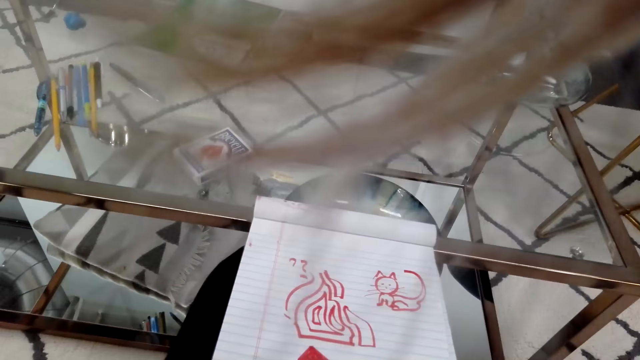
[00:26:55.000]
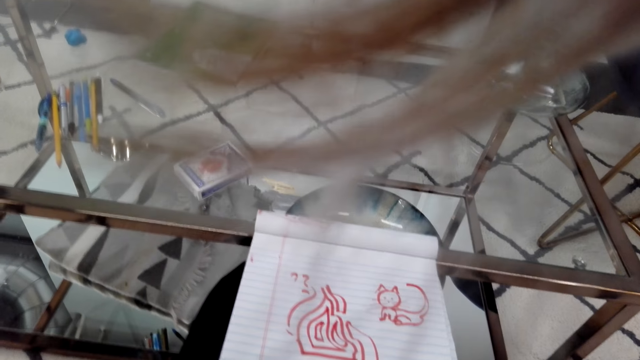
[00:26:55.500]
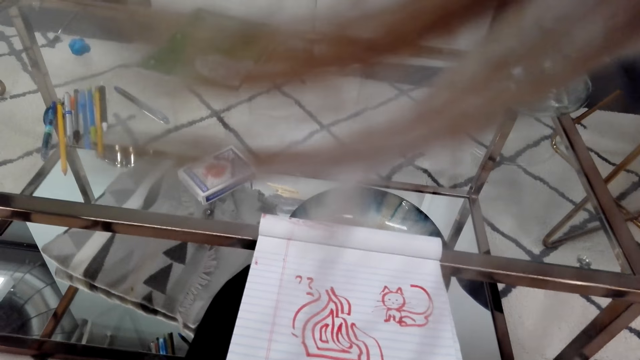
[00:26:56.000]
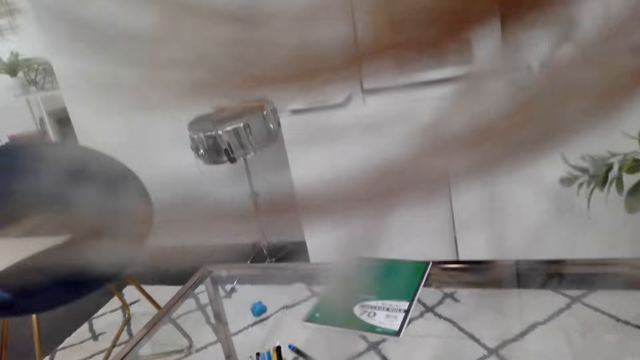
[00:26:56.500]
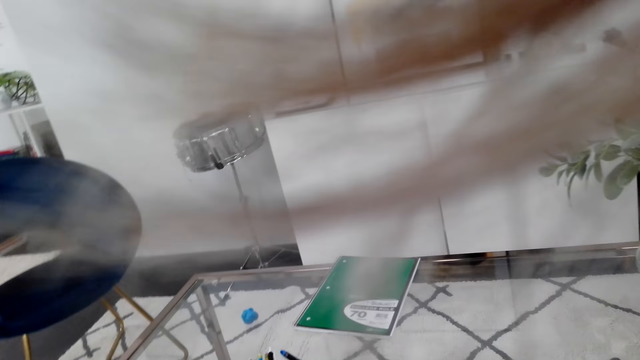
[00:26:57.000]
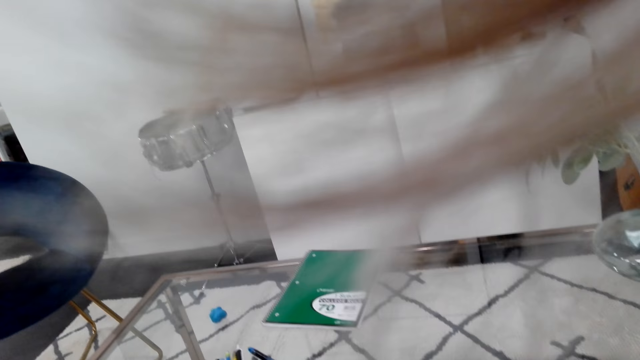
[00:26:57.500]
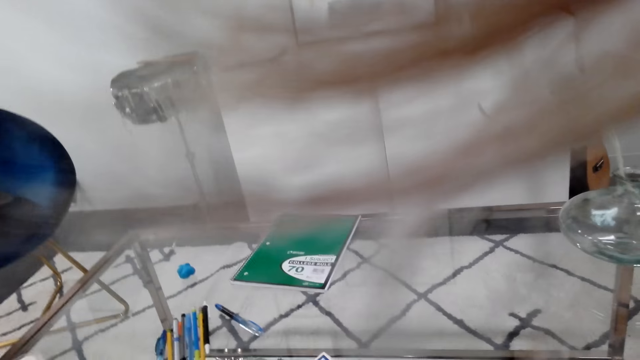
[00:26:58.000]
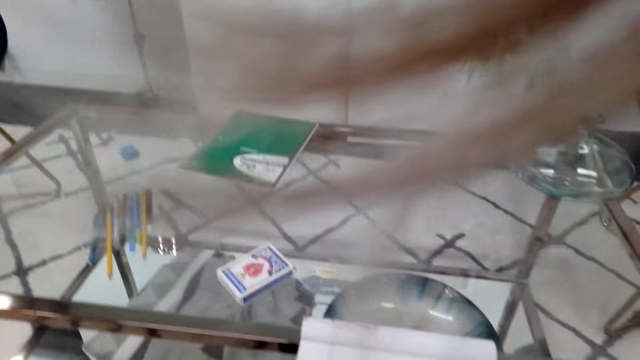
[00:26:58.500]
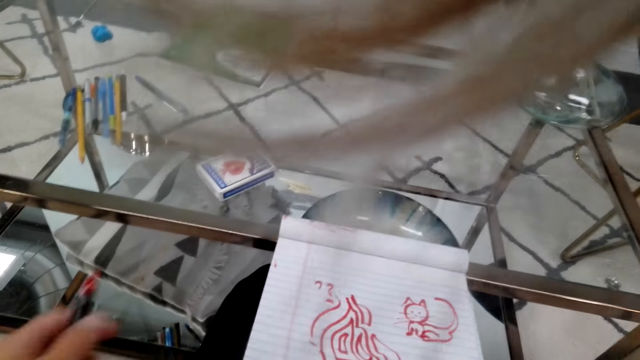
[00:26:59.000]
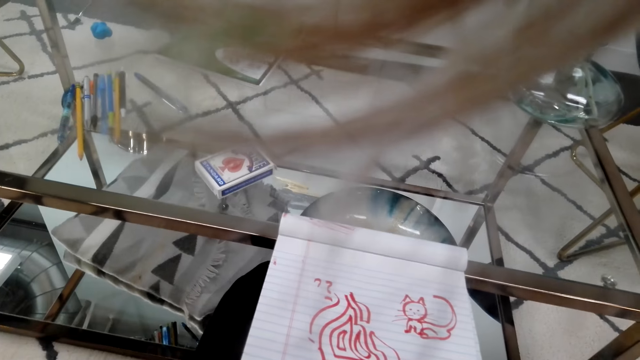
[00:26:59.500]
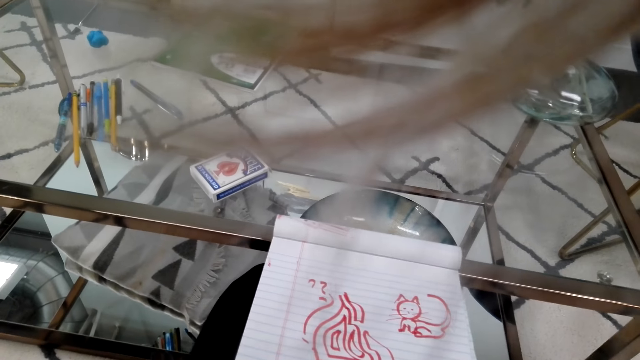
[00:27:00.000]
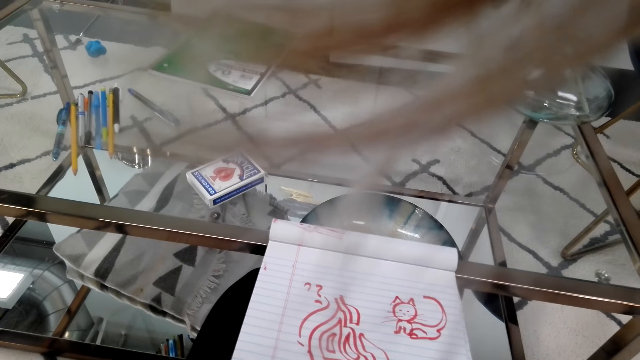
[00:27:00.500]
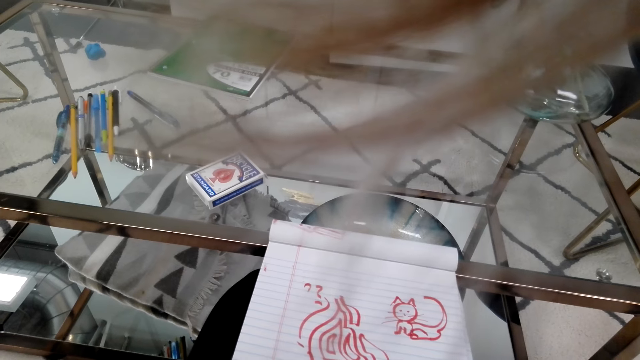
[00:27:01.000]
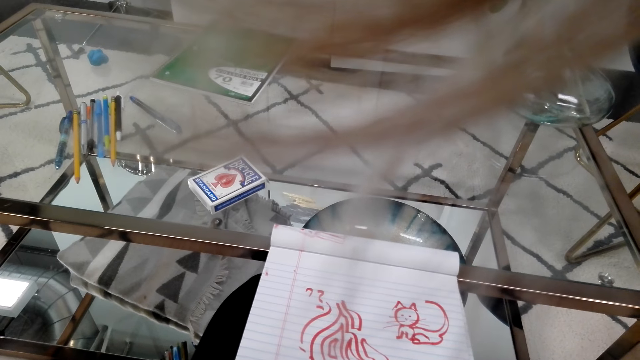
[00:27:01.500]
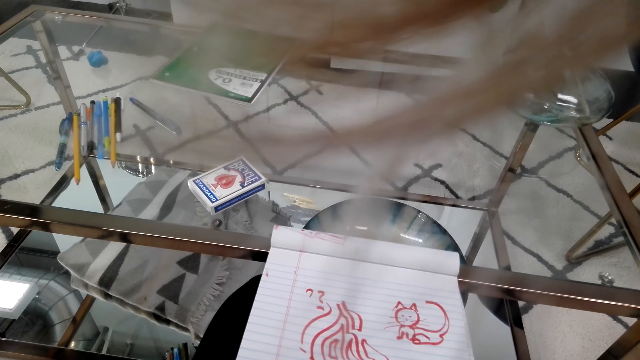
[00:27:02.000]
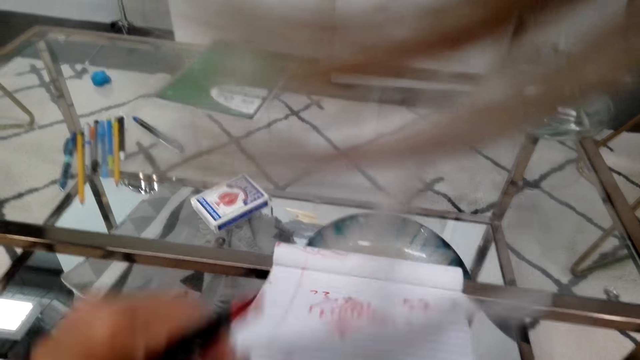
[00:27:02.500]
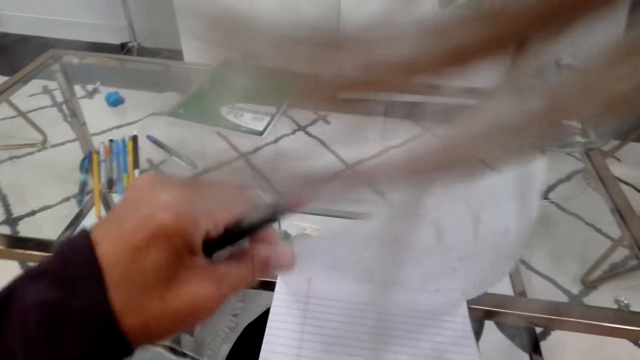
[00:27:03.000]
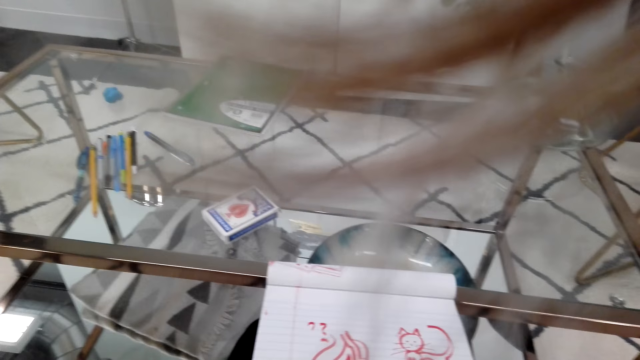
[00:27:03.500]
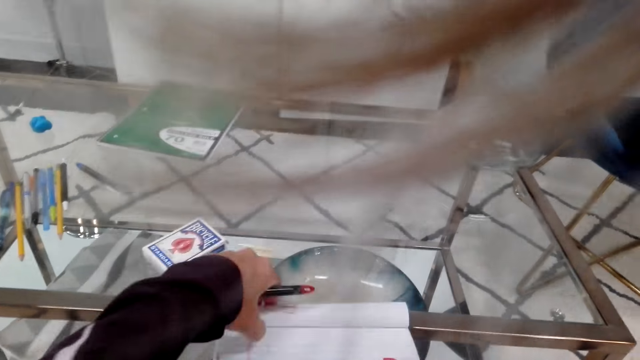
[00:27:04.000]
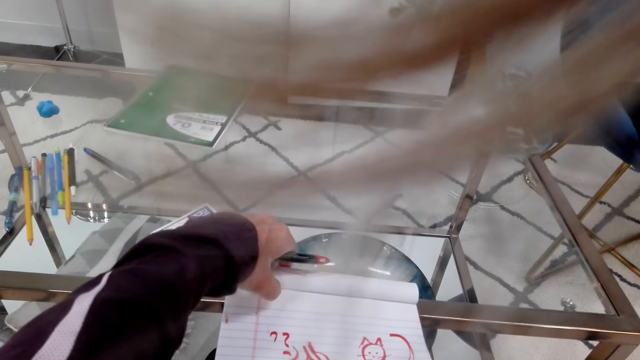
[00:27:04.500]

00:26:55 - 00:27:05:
The camera wearer flips the book page. She opens the notebook with her left hand.

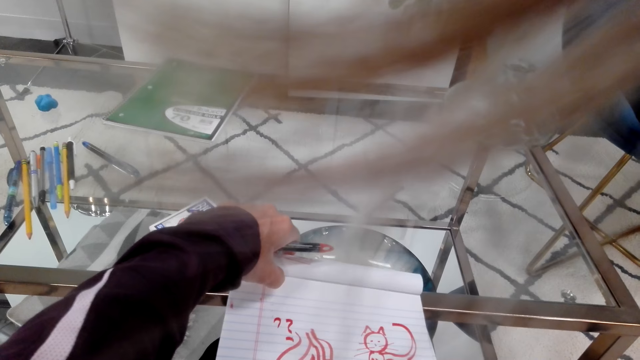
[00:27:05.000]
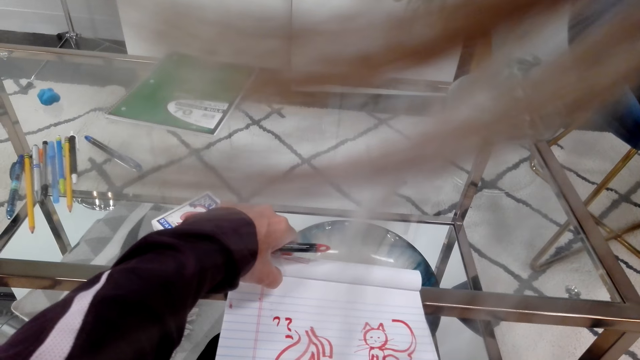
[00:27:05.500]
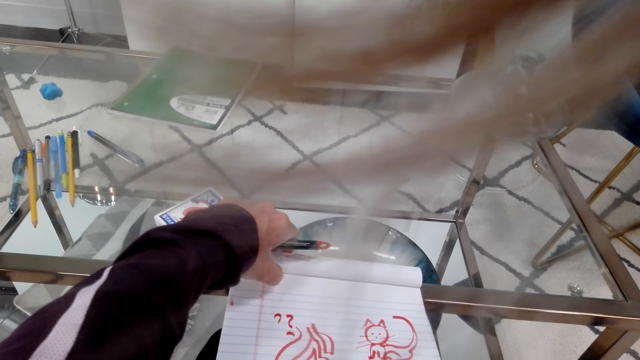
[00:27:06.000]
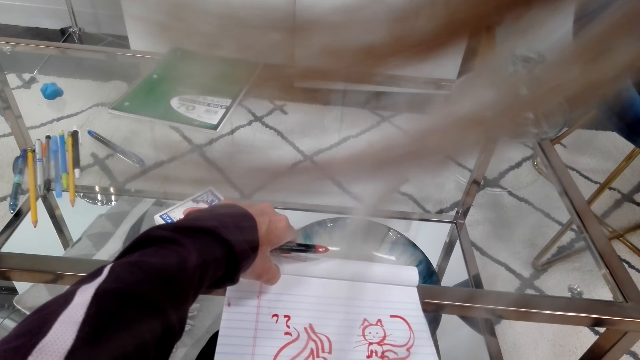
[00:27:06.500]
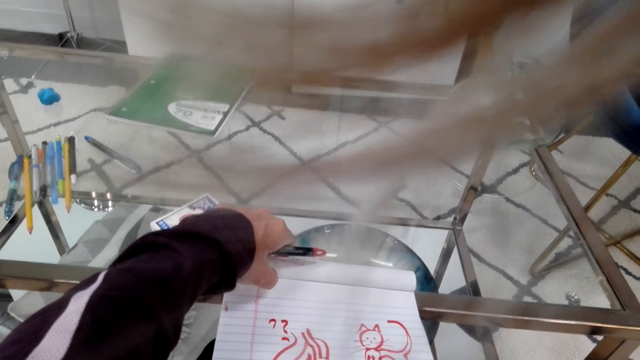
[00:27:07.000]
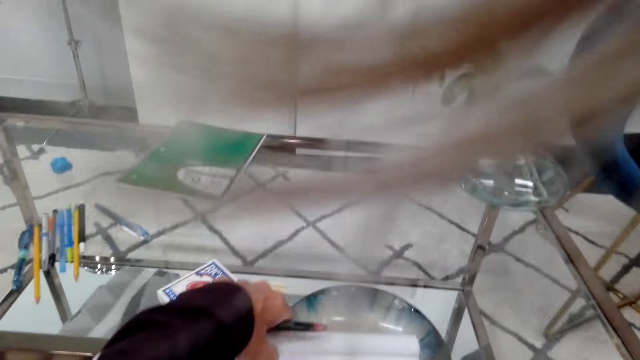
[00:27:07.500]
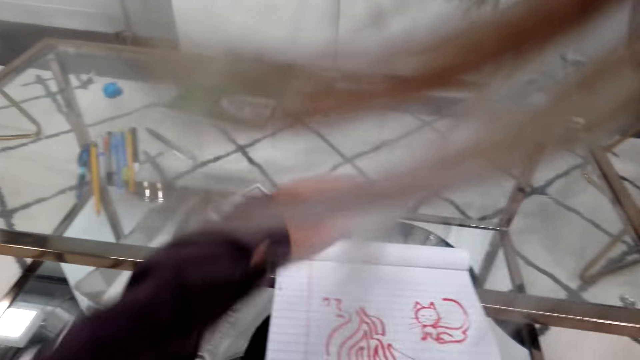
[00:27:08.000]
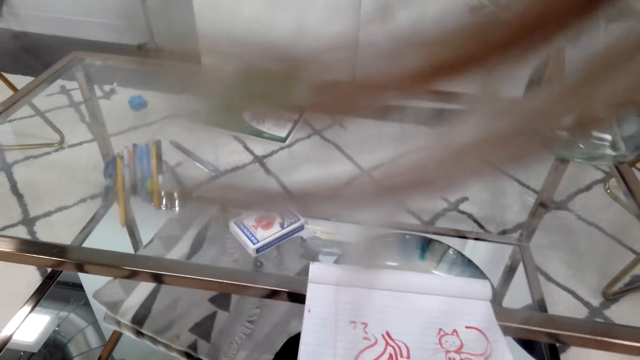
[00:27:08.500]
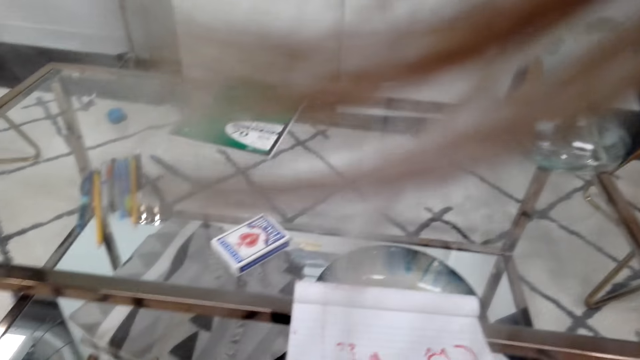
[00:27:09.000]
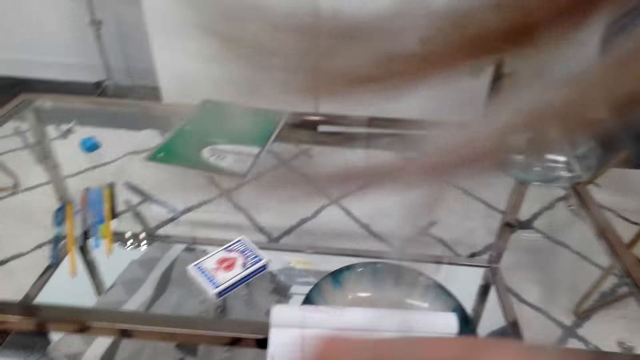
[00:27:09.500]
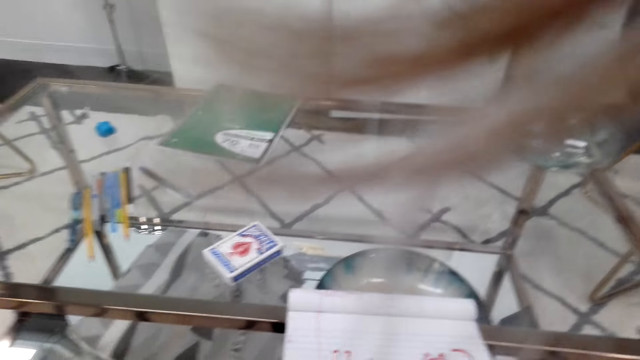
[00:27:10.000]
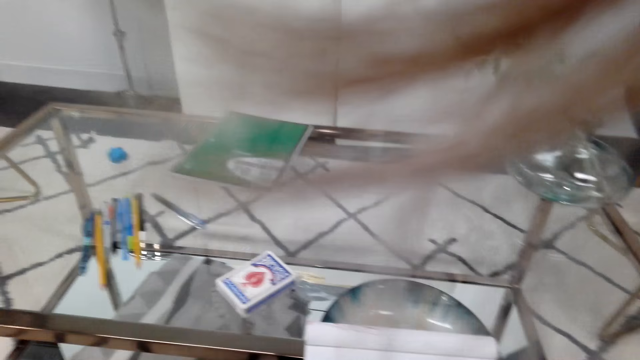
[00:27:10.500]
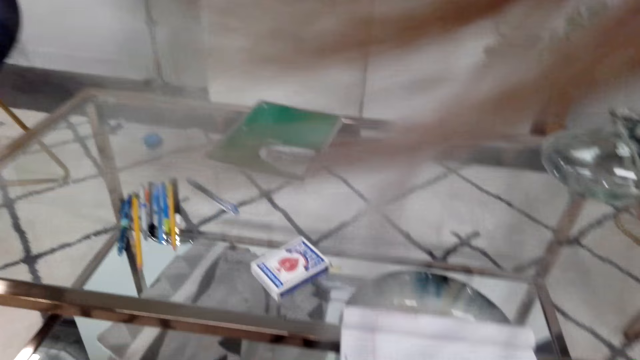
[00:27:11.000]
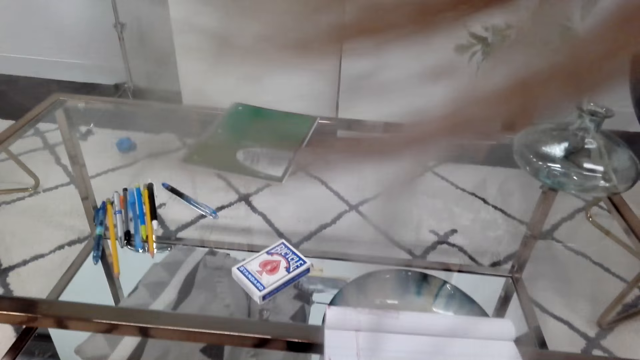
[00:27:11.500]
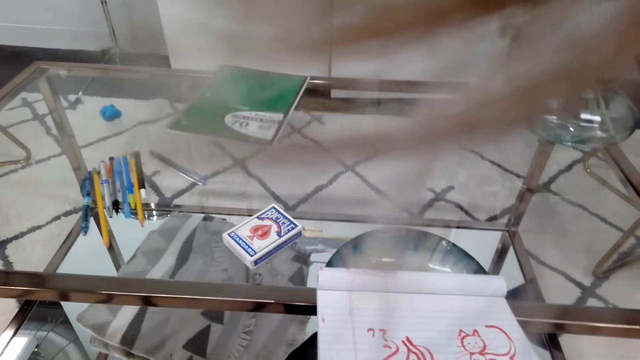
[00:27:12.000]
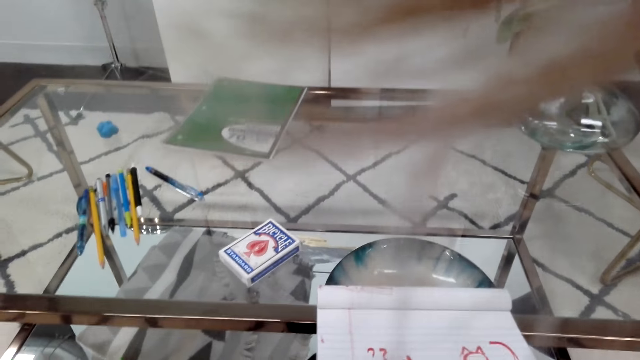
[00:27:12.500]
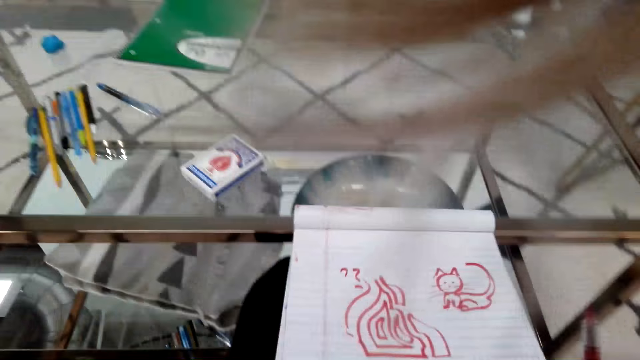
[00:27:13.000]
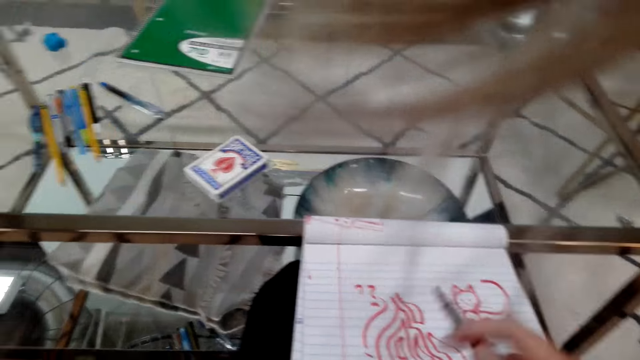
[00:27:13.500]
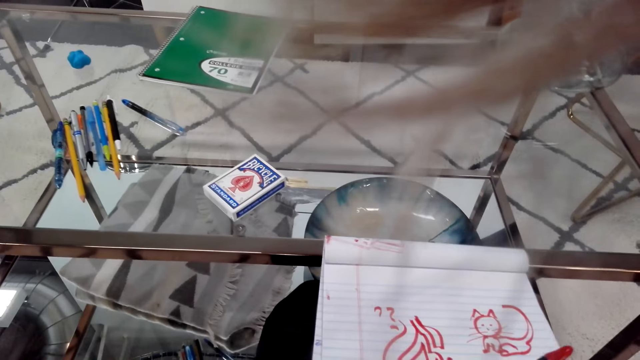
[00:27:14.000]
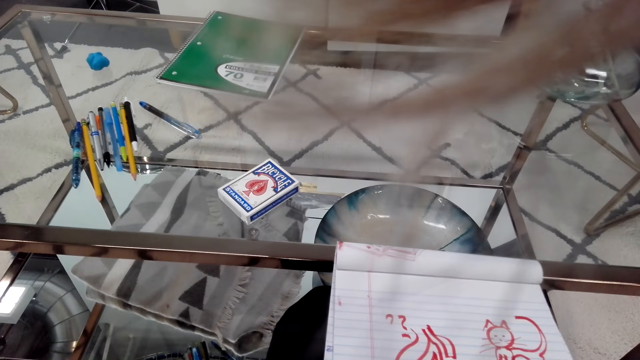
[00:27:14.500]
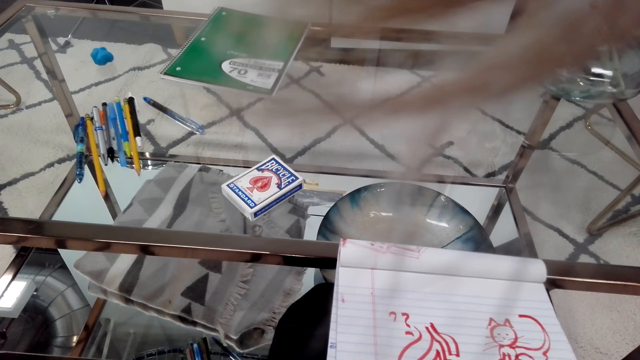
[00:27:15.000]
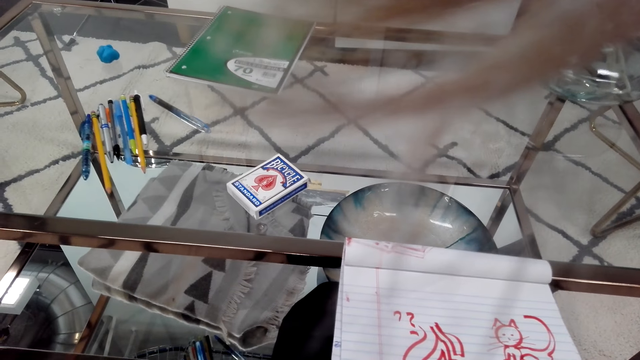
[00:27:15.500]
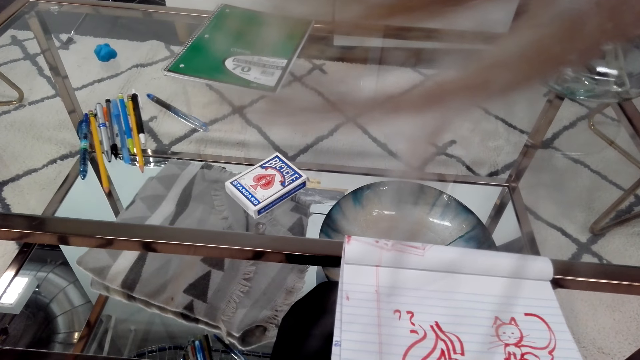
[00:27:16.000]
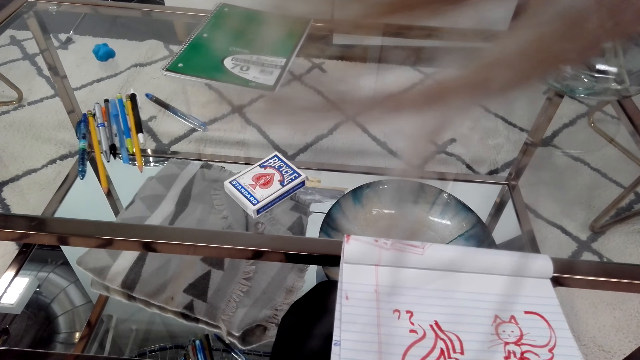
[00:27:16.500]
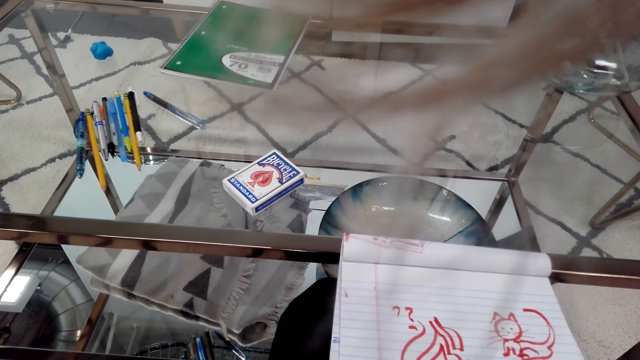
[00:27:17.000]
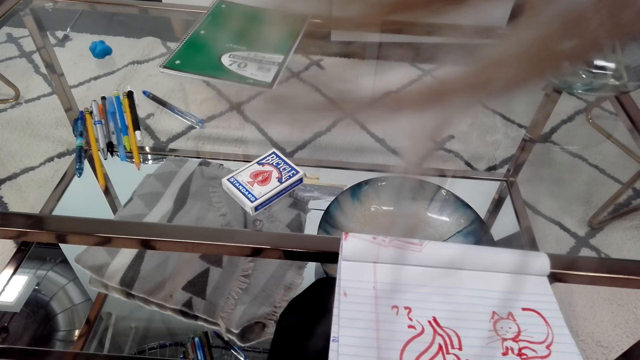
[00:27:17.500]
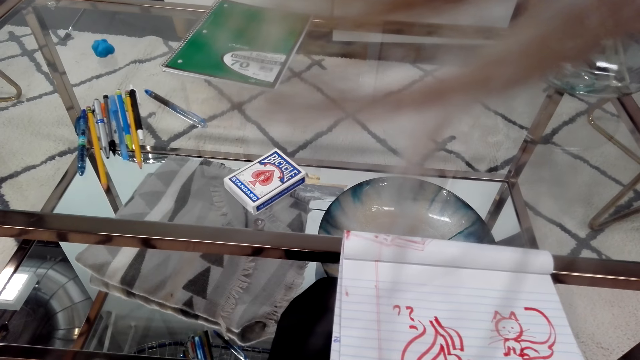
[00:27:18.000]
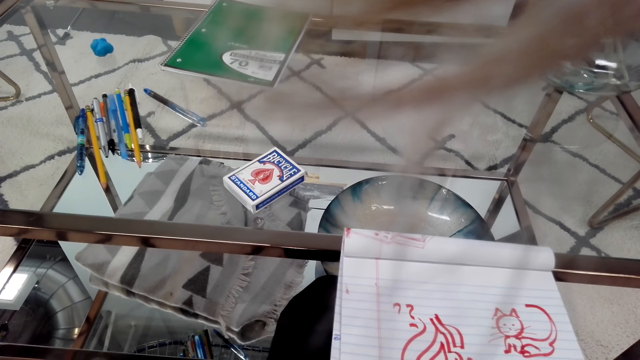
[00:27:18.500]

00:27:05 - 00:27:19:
The camera wearer holds the notebook with her left hand. She converses with a person on the phone. She moves the notebook with her hands. She stares at the book.
